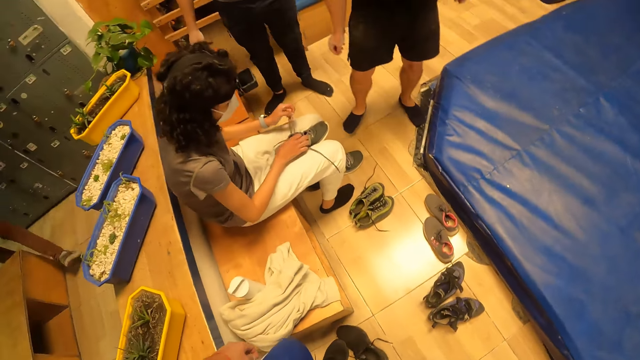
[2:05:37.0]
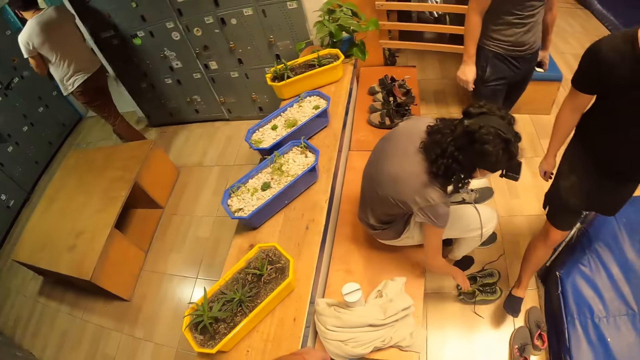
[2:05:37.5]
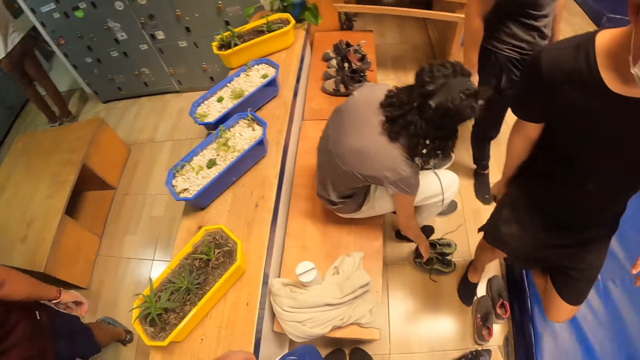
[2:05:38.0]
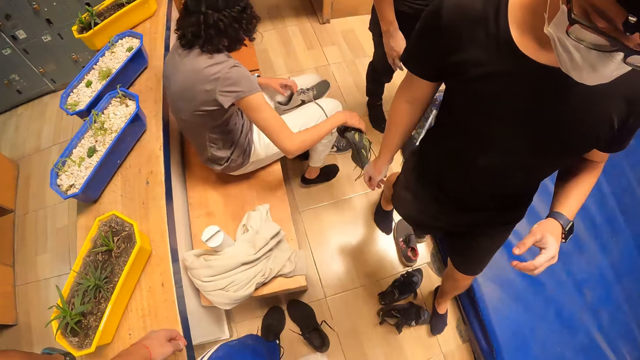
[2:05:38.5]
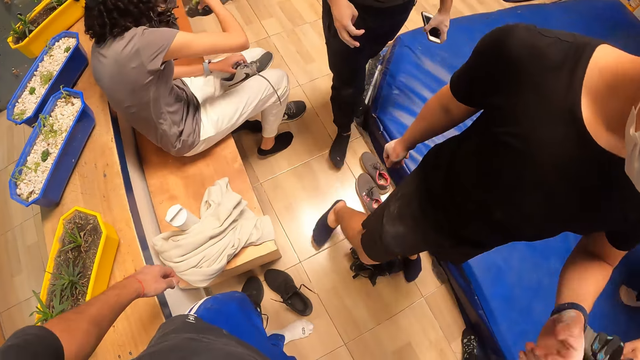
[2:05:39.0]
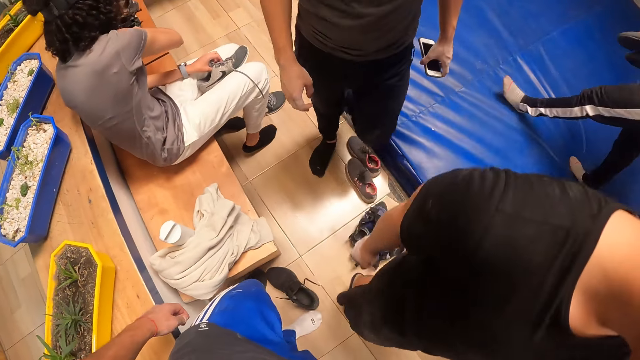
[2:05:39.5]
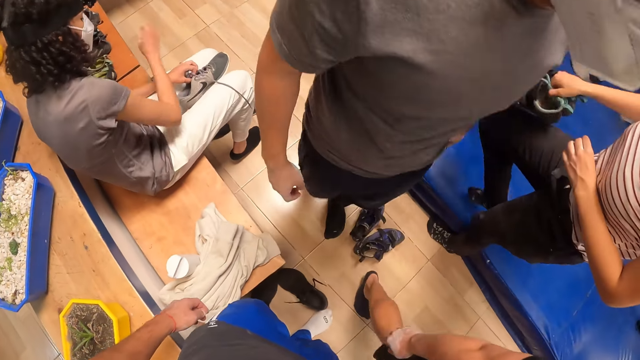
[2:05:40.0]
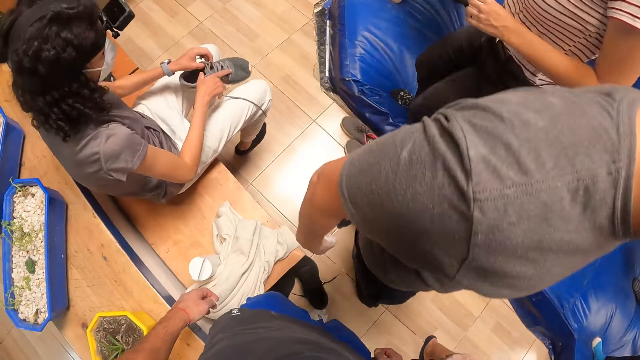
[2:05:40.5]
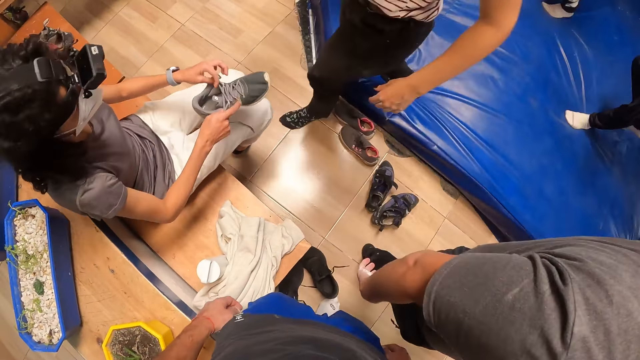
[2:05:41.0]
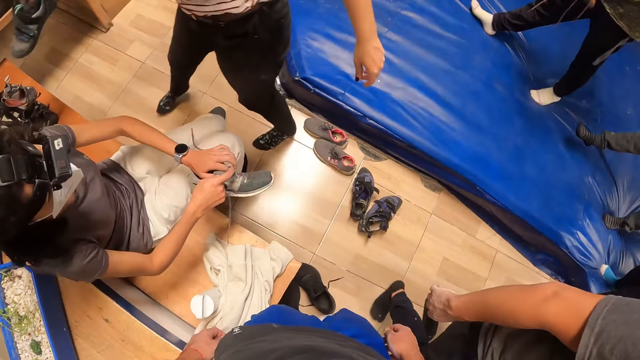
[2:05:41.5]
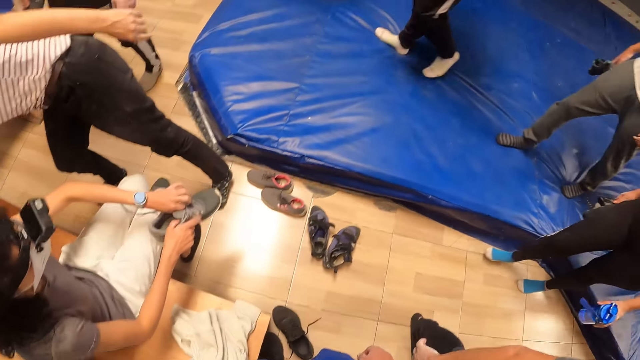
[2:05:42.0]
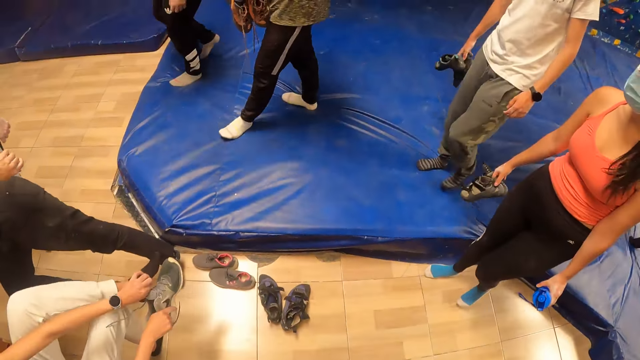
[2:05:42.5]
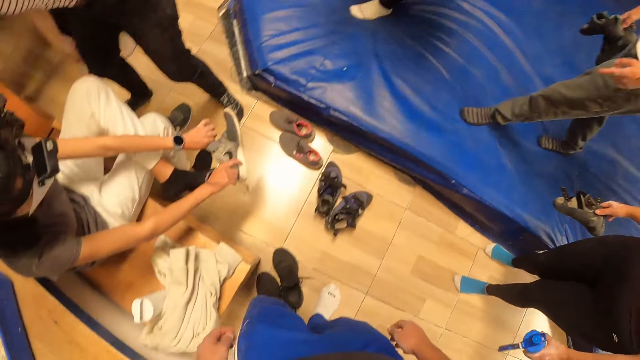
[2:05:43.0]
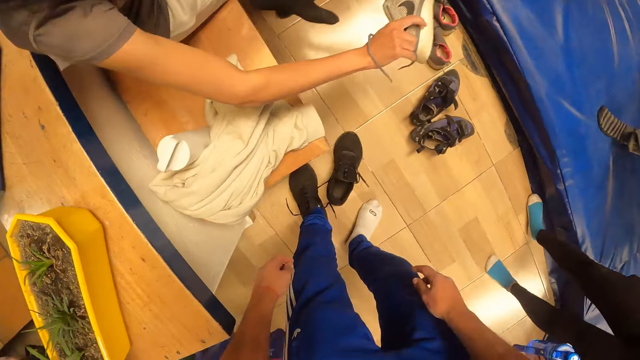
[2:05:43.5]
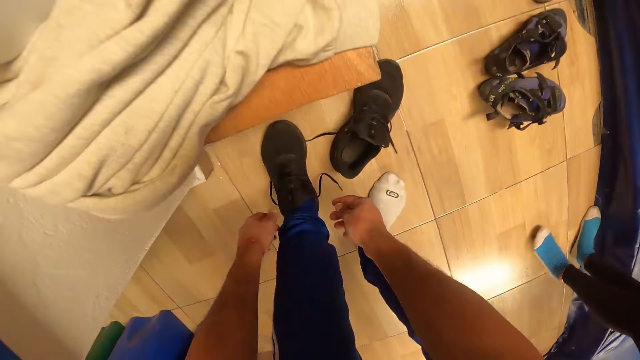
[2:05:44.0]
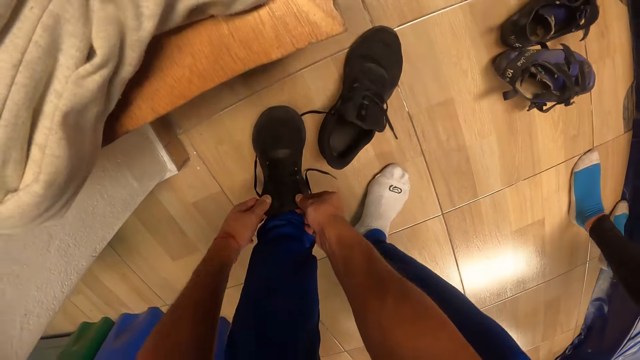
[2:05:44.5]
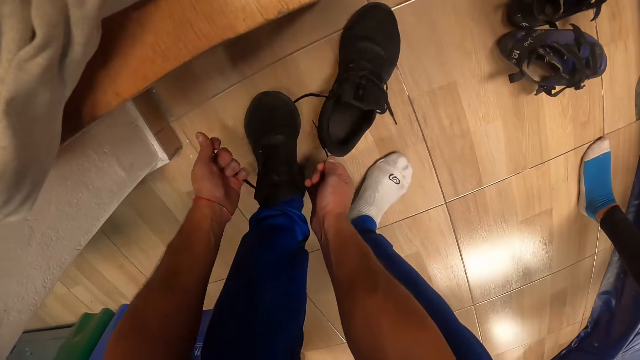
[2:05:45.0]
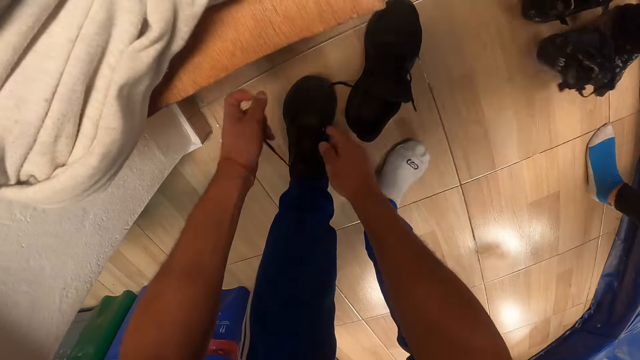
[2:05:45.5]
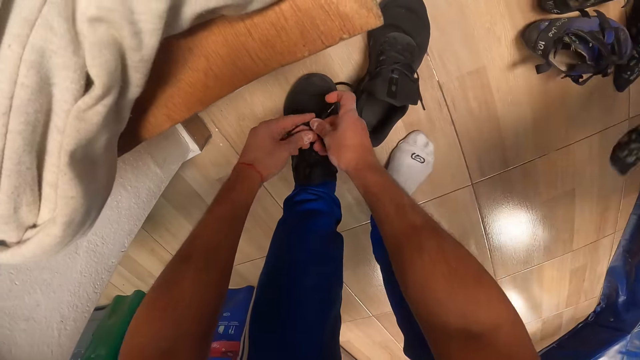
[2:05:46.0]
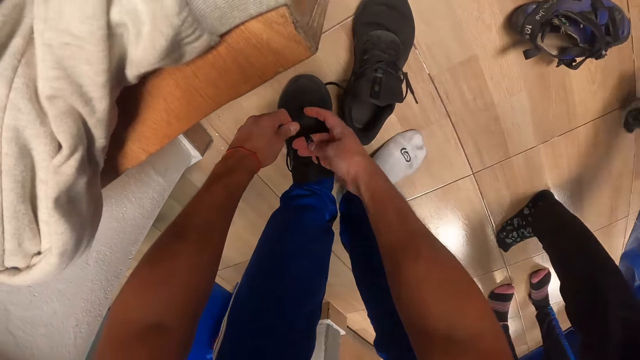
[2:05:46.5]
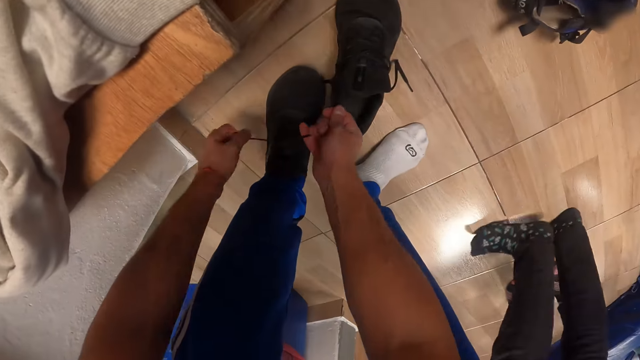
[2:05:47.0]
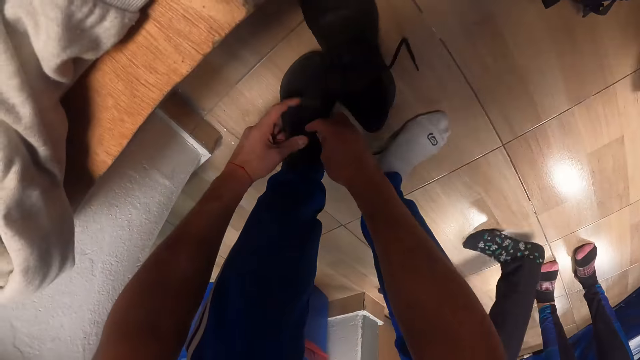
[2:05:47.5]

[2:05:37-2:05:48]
The woman ties the shoe. The camera wearer looks at the flower pot. The woman lifts the pair of shoes from the floor with her right hand. The woman drops the pair of shoes in her right hand on a brown bench beside her and holds the left shoe with both hands. The camera wearer looks at the floor. He laces the shoe on his left leg with both hands.

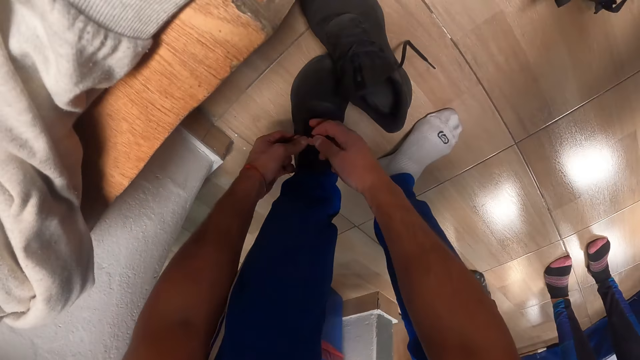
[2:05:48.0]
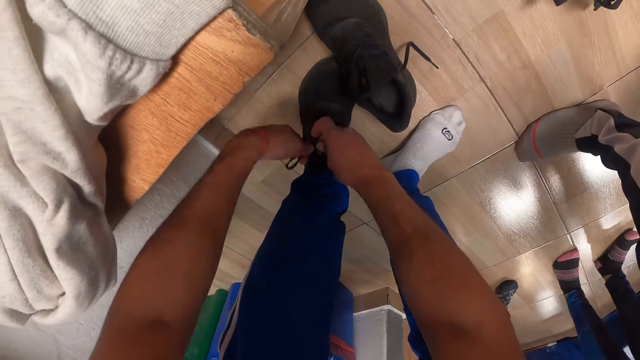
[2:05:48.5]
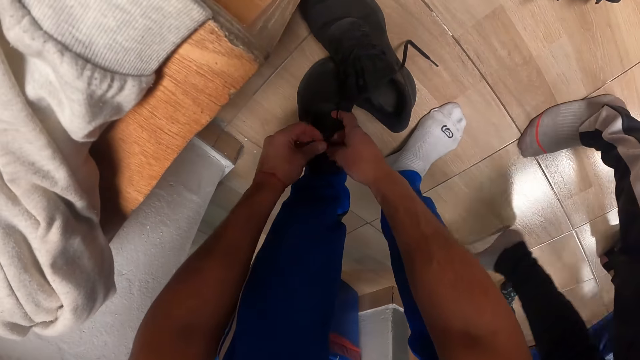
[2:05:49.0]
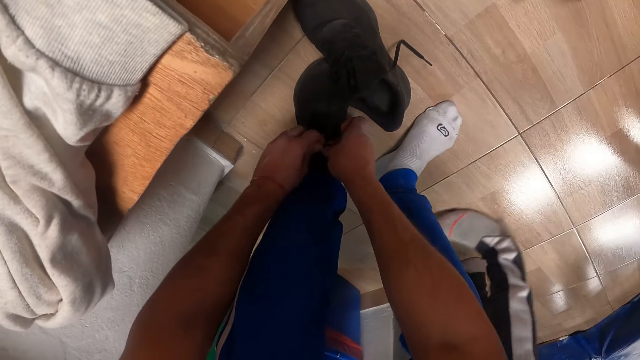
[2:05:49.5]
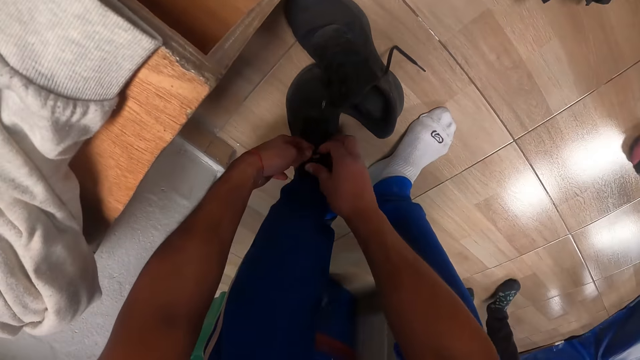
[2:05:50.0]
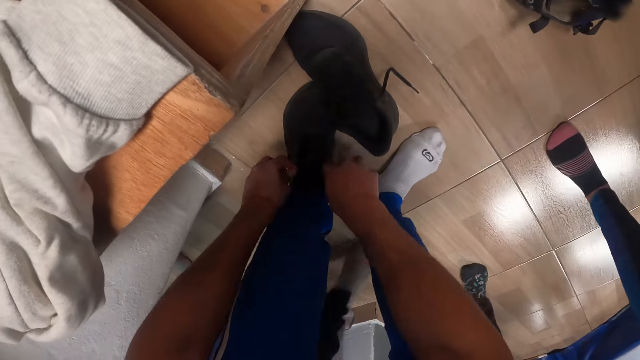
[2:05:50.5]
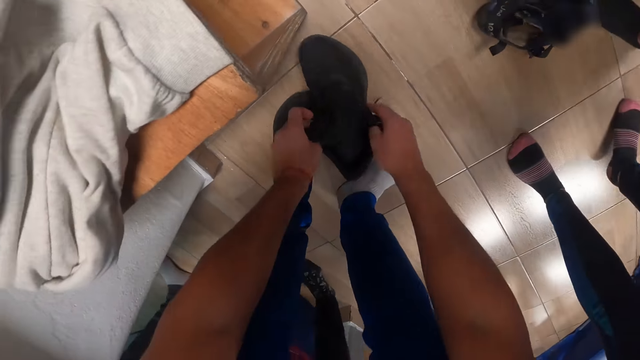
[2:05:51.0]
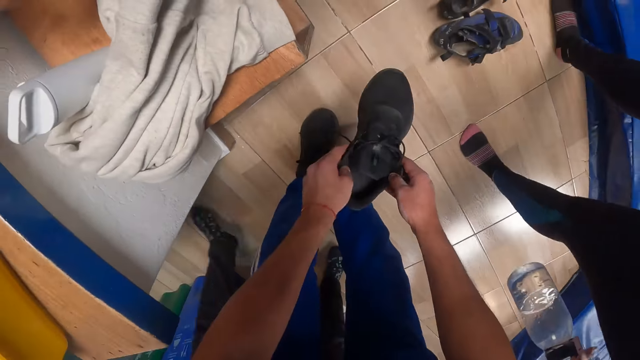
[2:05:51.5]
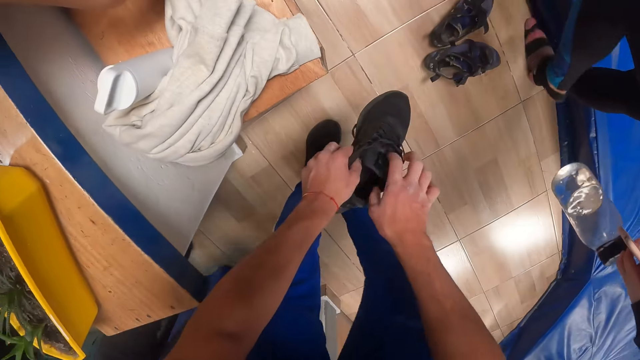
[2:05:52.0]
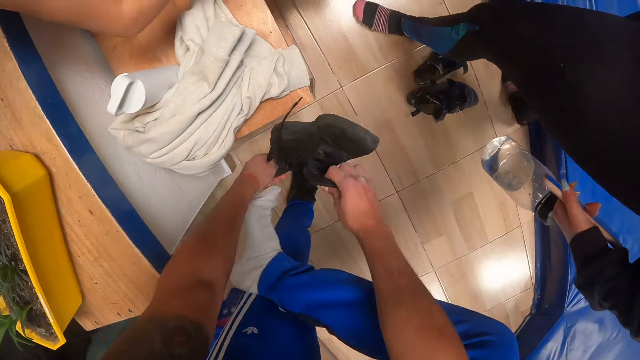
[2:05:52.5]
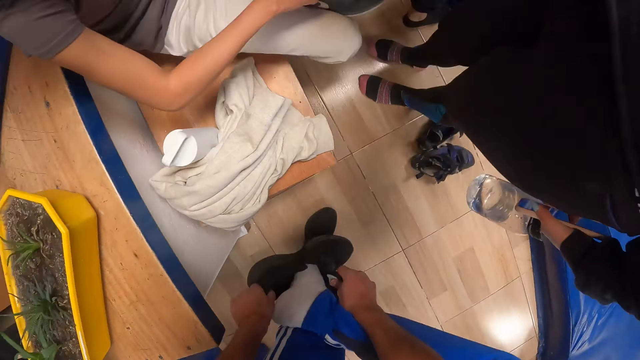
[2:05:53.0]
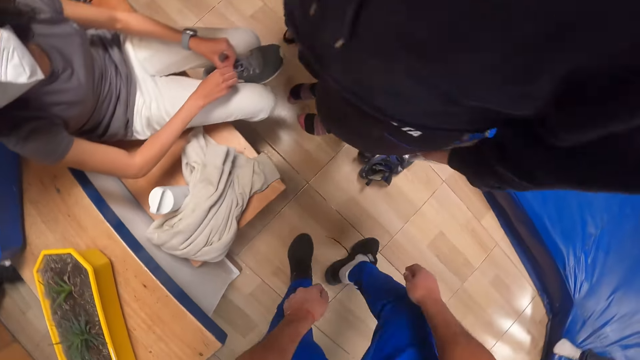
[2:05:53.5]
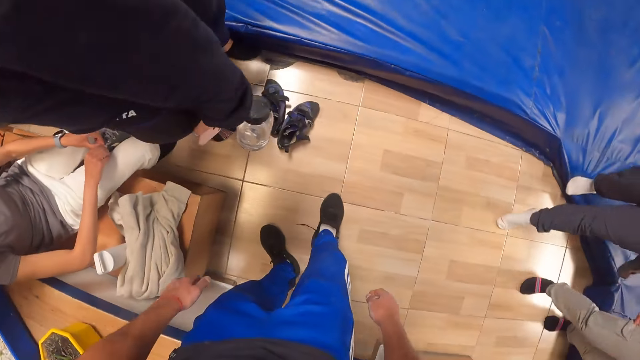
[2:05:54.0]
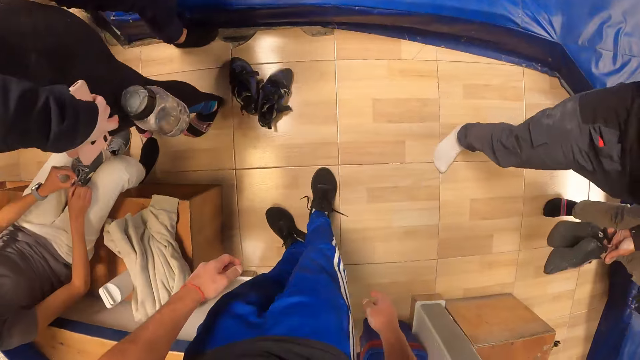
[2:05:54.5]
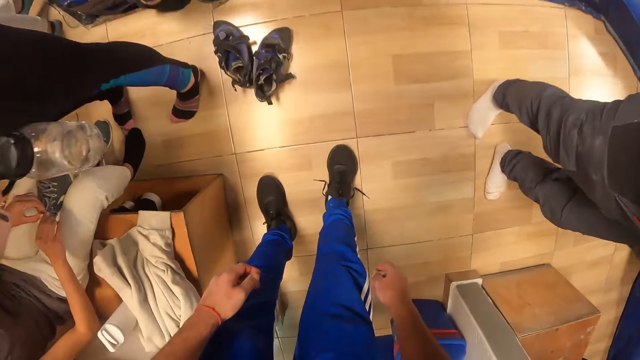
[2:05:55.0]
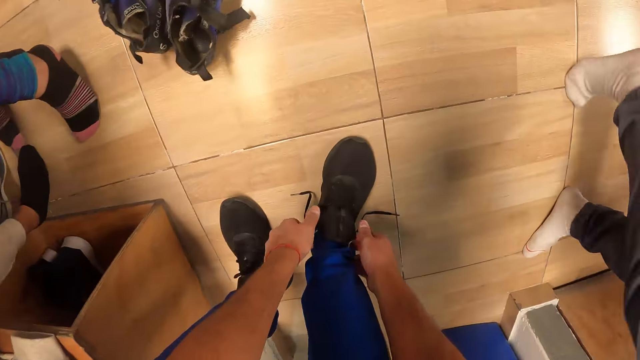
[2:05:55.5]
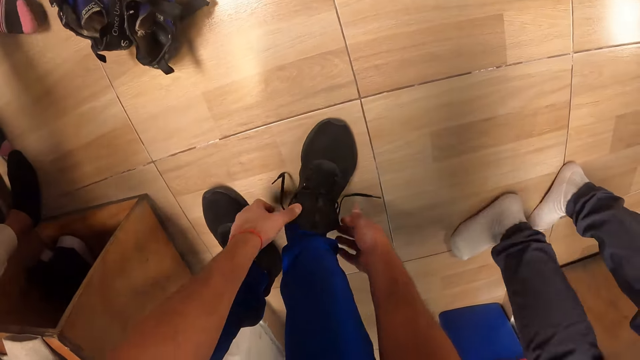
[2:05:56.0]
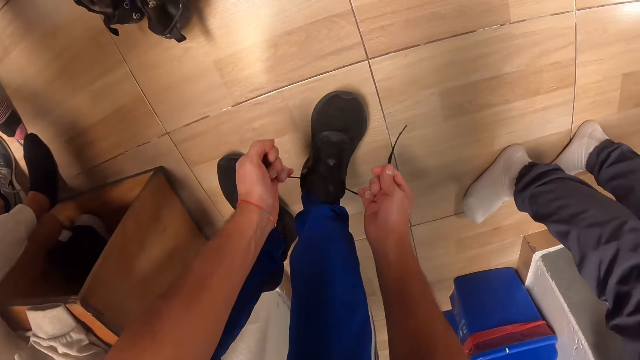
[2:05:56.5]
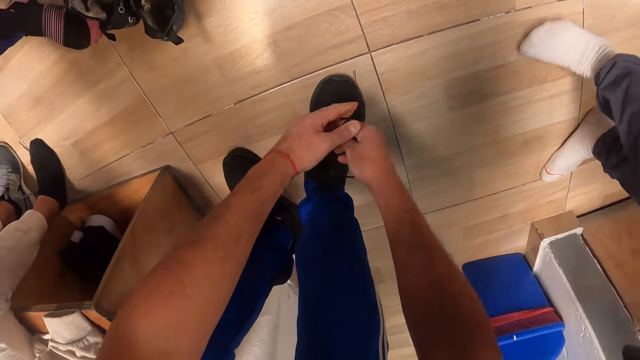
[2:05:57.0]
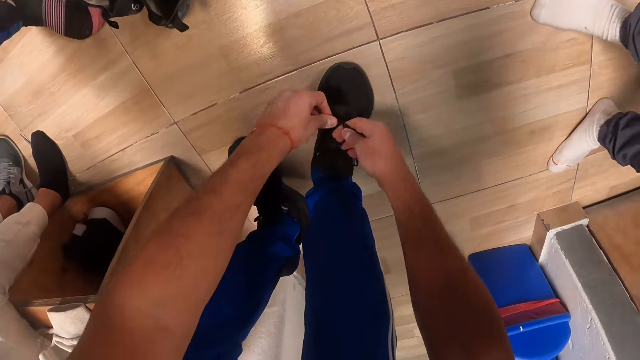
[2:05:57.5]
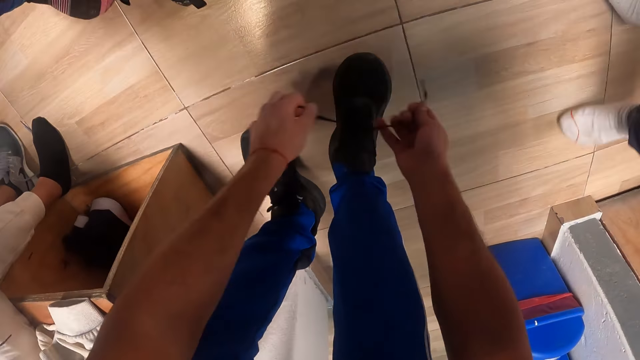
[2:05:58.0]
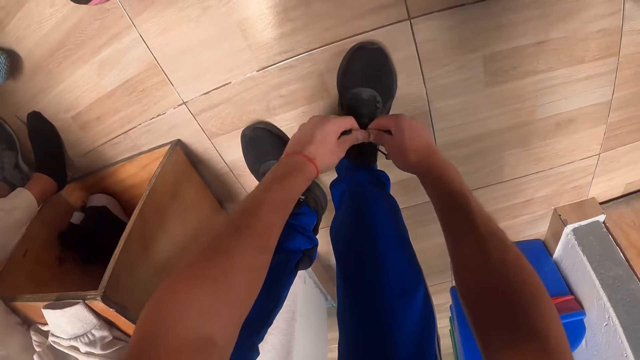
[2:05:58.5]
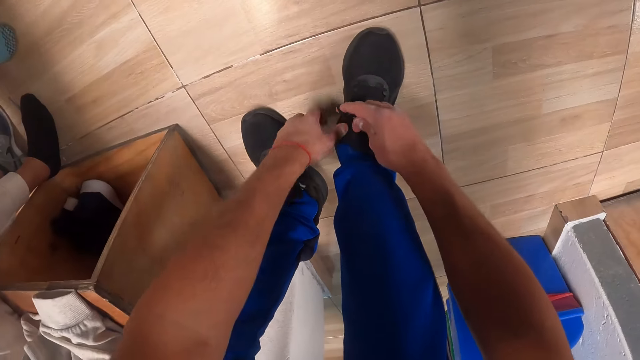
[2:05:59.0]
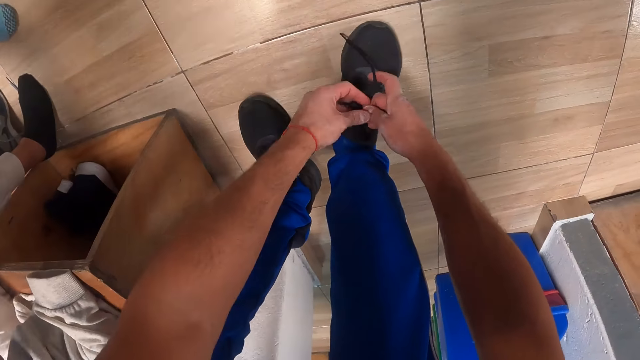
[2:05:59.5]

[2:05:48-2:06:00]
The camera wearer picks up the shoe and holds the shoe. He wears the right shoe onto his right leg with both hands. The woman laces the right shoe in her lap with both hands. The camera wearer laces the right shoe onto his right leg with both hands.
